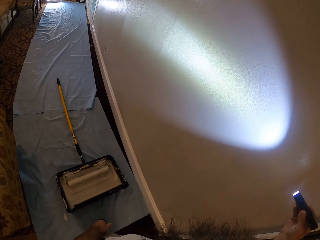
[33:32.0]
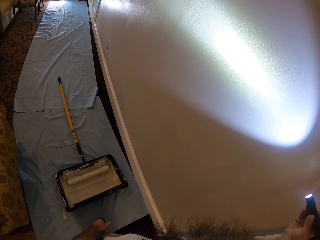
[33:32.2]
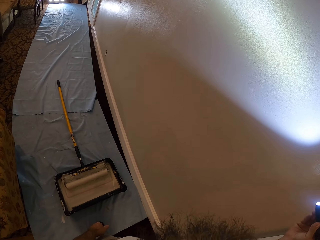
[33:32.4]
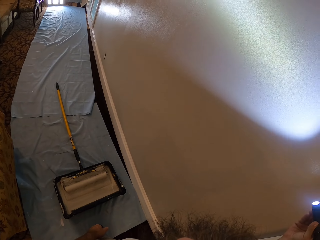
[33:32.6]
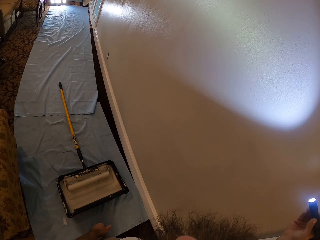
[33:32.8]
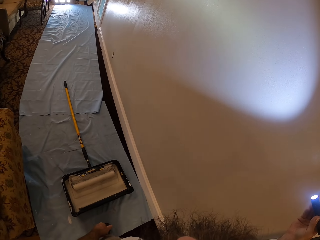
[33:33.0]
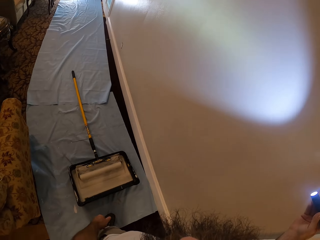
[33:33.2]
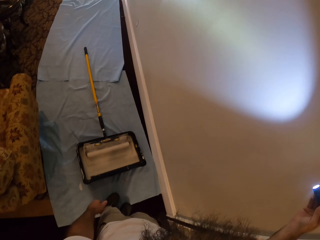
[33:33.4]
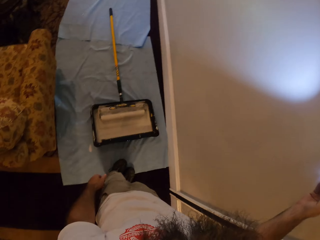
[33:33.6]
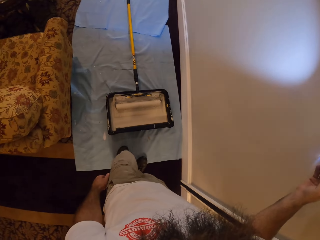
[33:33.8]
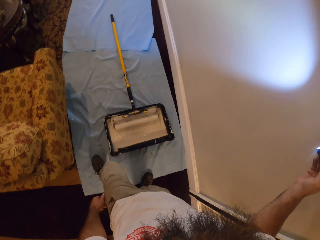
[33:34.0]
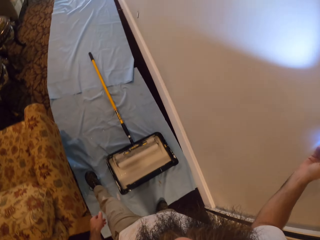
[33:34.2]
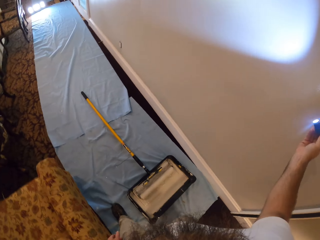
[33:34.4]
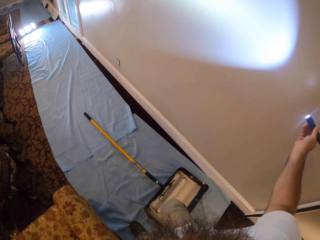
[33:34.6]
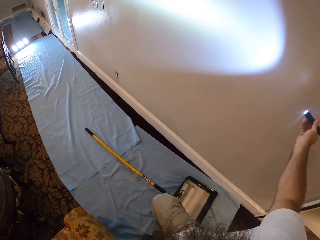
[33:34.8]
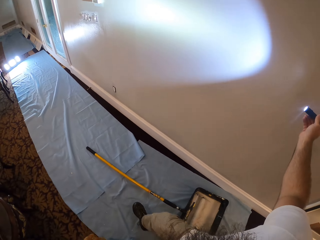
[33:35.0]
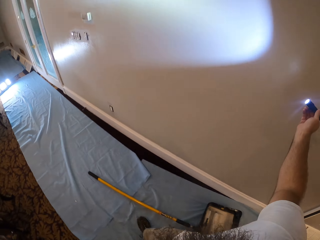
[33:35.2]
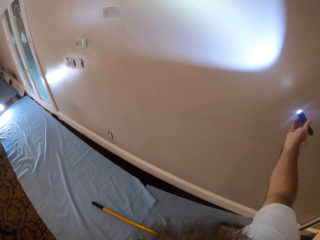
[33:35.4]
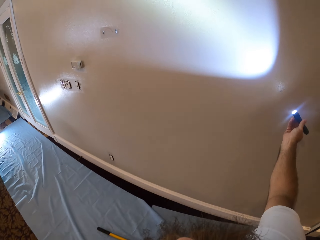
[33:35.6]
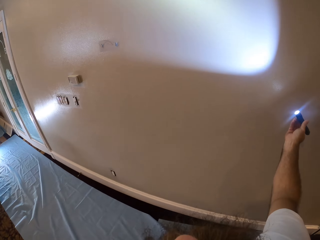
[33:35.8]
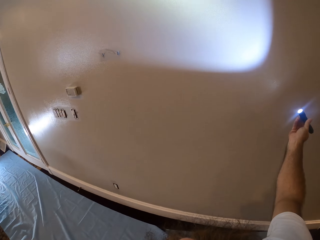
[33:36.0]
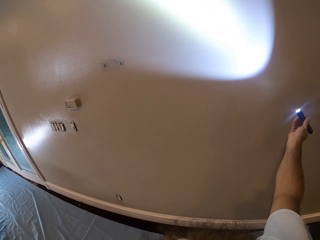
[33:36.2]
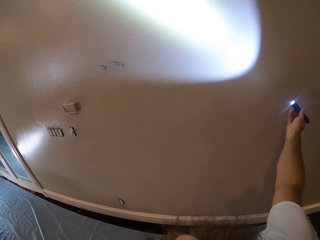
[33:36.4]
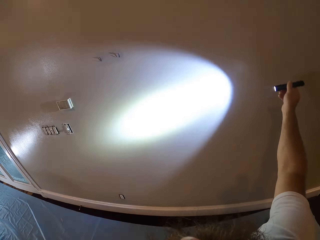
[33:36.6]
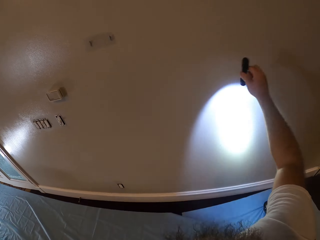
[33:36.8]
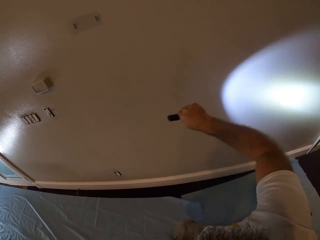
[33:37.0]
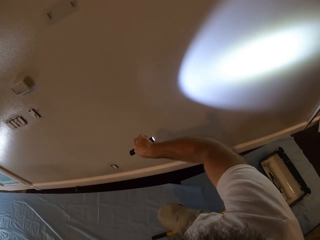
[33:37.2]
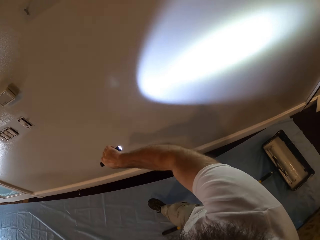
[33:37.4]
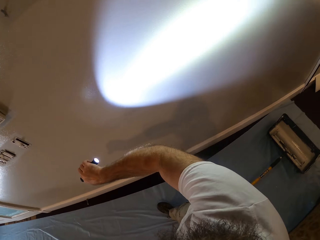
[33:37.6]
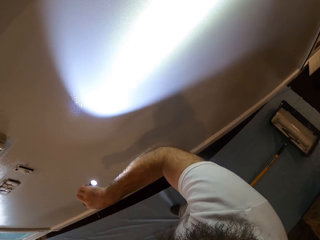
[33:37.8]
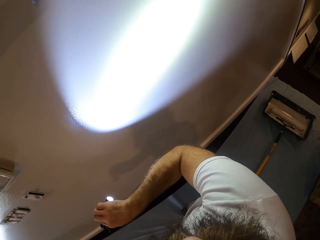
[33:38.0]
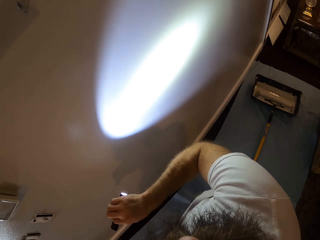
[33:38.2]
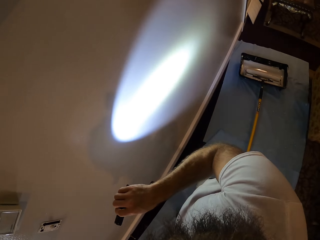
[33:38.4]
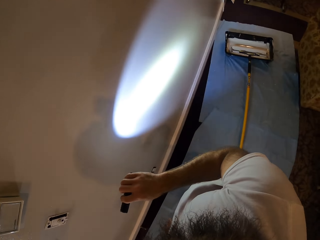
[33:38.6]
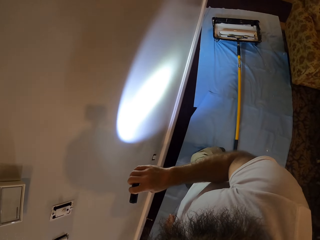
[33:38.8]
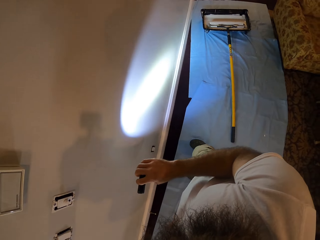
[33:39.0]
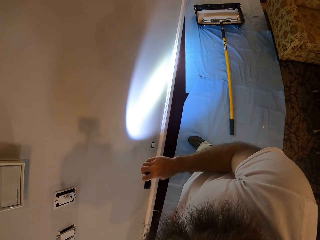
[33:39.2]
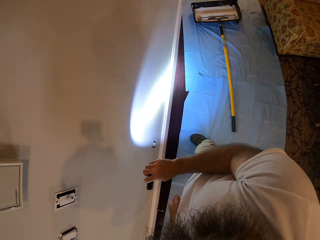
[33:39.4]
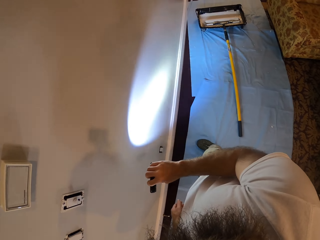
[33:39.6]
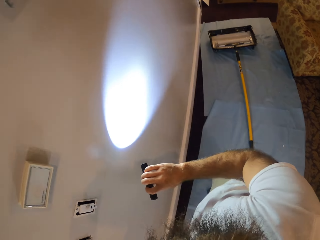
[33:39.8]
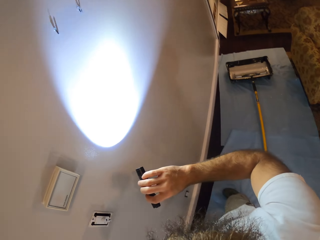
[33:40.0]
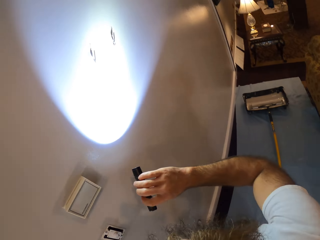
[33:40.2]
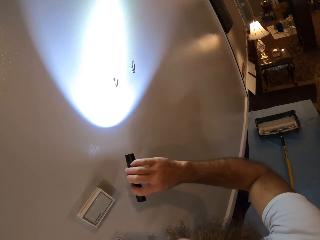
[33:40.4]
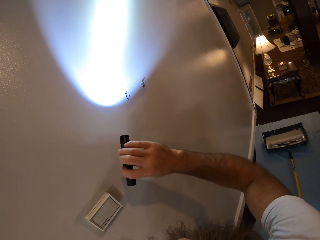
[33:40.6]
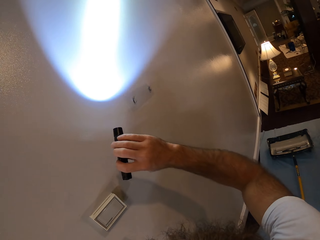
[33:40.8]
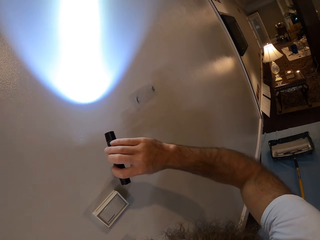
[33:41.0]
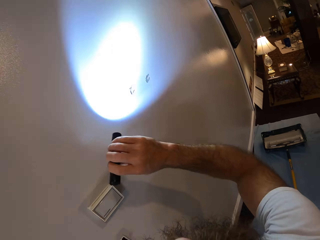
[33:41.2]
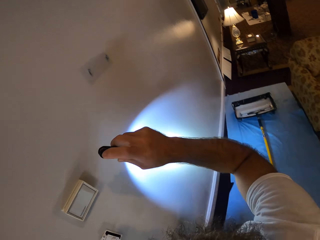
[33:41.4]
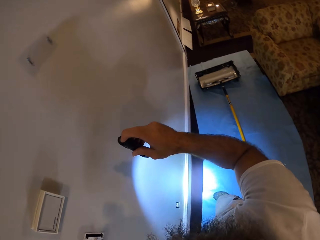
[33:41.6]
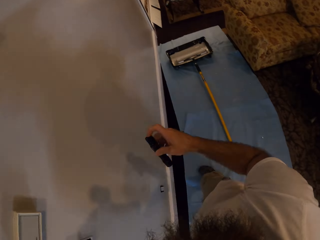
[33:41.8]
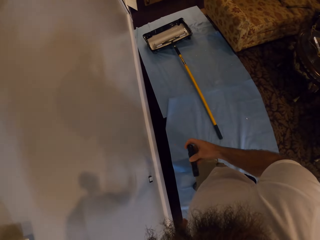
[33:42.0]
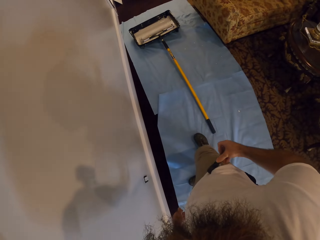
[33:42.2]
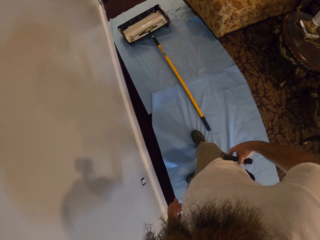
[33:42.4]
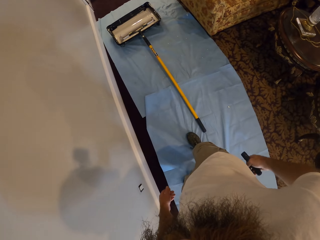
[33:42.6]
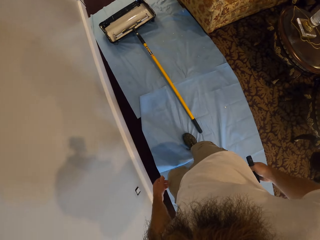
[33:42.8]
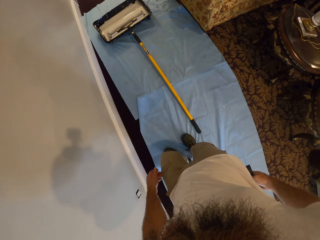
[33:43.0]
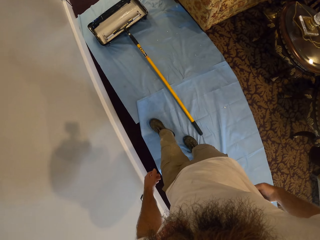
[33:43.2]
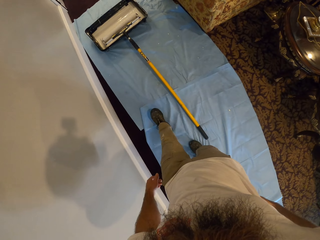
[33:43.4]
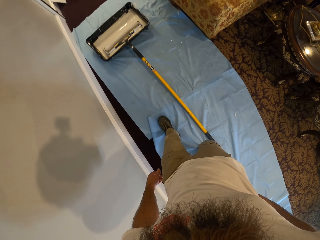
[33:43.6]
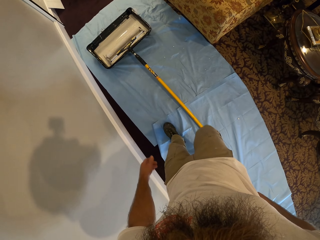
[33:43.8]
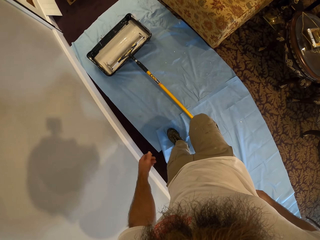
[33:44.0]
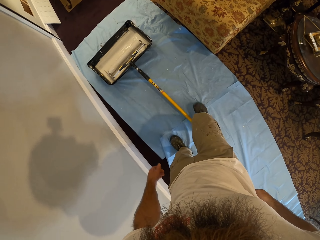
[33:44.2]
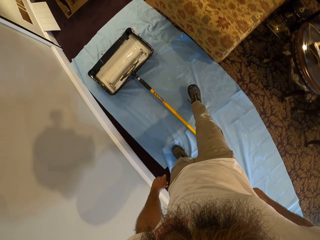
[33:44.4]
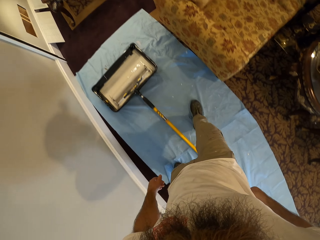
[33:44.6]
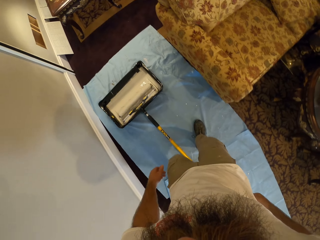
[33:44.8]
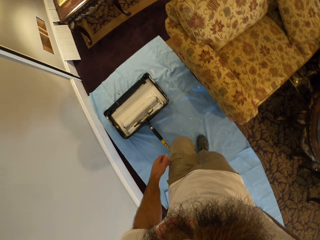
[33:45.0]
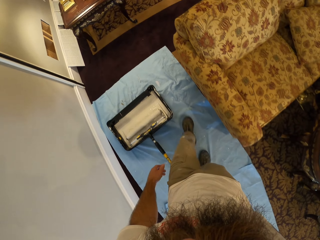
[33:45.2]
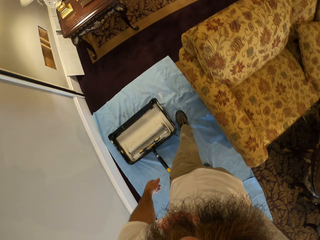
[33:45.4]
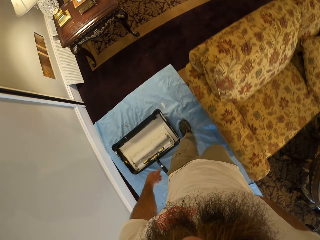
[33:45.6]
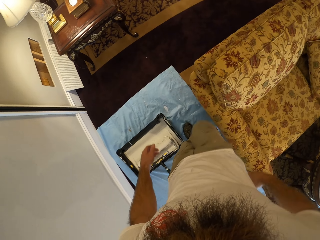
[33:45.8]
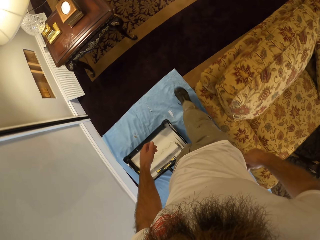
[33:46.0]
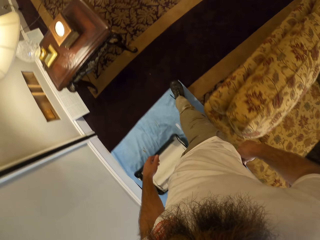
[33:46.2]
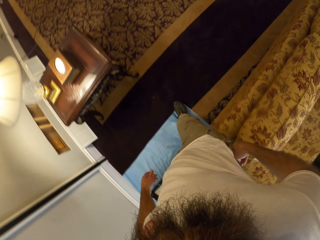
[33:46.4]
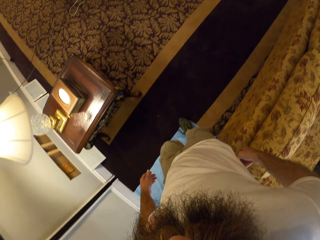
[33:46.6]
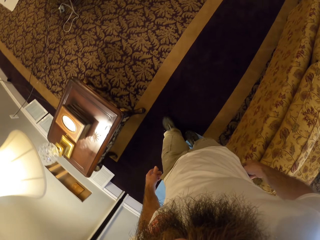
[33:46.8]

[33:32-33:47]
The camera wearer walks. He lights the wall with the torch. He turns off the torch with his right hand. He puts the torch in his back pocket with his right hand. He walks.

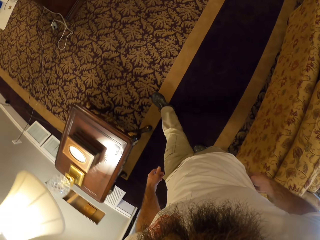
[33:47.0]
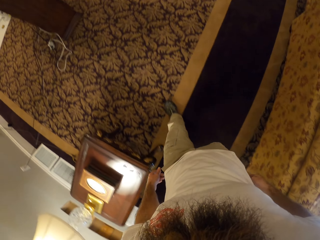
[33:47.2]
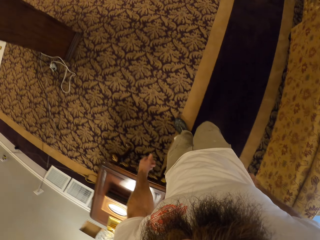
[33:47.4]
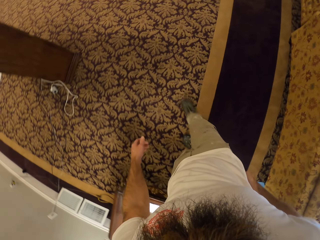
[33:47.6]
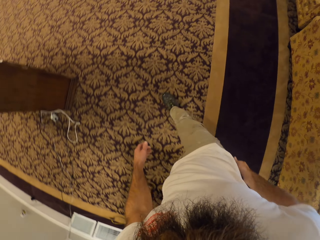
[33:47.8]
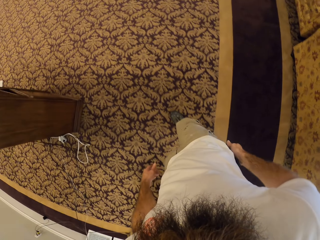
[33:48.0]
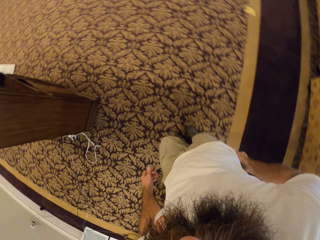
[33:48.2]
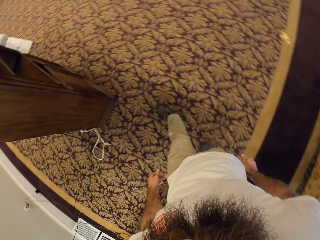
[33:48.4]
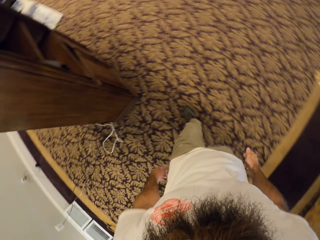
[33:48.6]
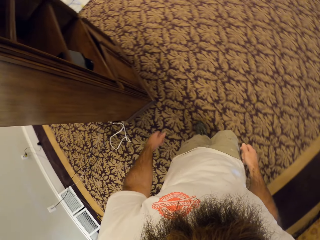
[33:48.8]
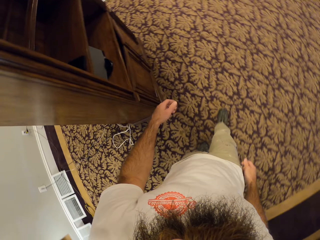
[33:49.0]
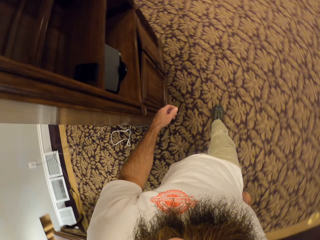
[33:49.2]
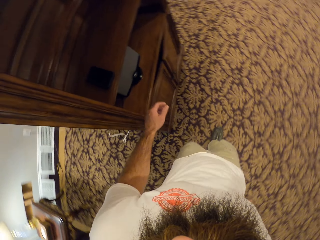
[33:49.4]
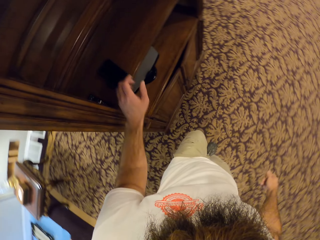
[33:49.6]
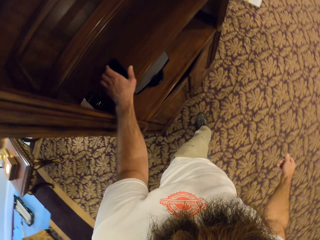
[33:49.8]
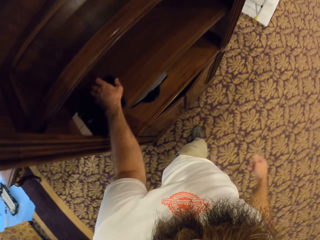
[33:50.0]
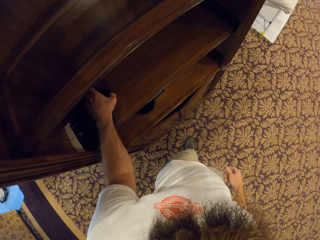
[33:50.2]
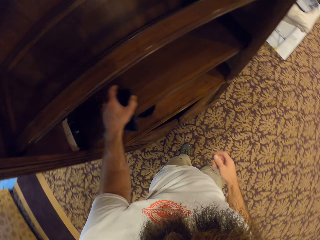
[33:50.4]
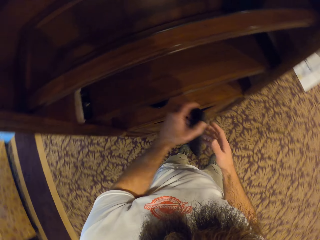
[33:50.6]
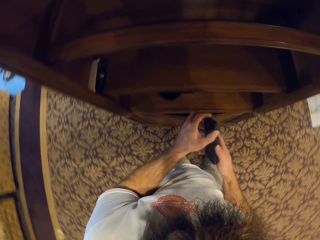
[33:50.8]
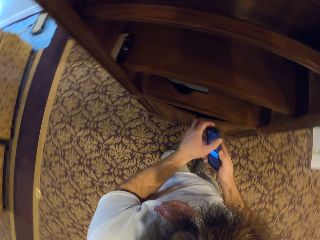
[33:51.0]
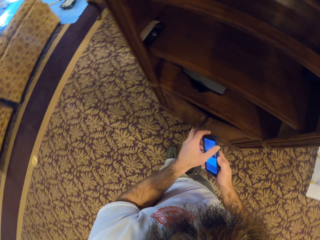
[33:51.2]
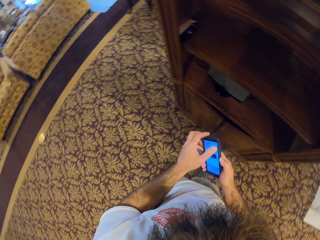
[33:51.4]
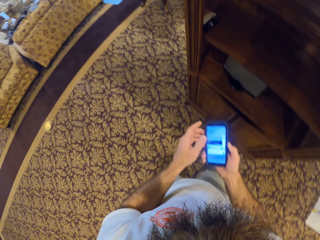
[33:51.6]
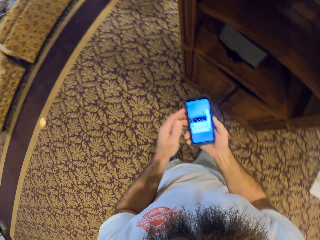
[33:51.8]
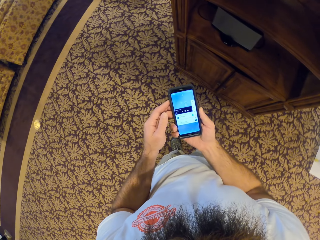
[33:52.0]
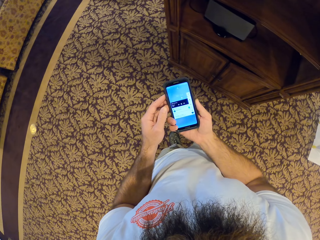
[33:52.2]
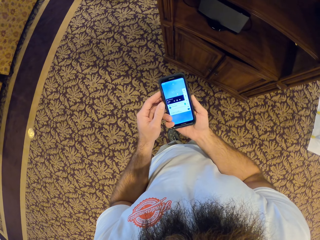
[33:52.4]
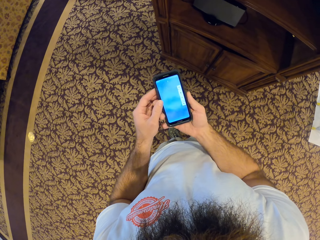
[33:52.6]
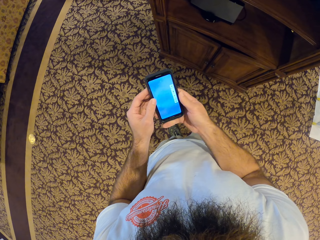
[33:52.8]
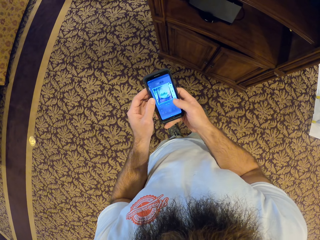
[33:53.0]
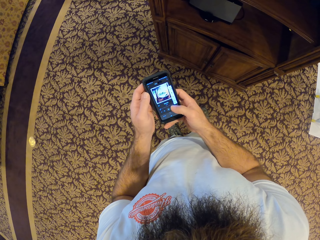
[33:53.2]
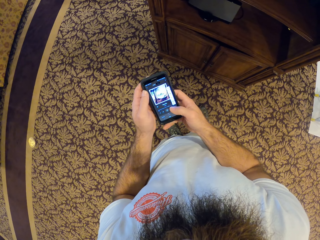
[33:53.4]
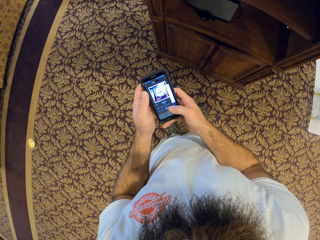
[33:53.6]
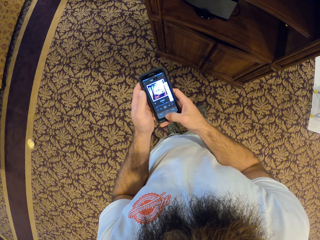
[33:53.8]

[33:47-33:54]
The camera wearer picks up a phone from a shelf with his left hand. He turns the phone on. He operates the phone with both hands. He swipes on the phone's screen.
